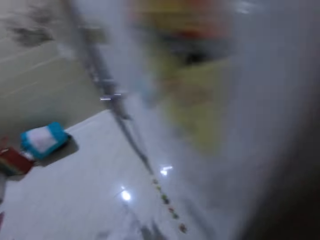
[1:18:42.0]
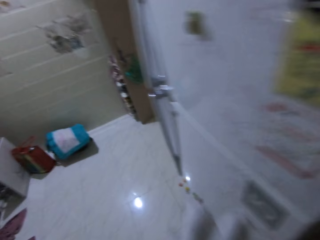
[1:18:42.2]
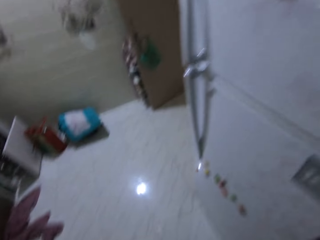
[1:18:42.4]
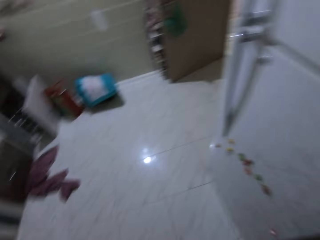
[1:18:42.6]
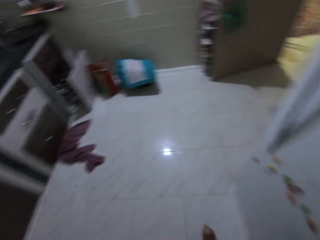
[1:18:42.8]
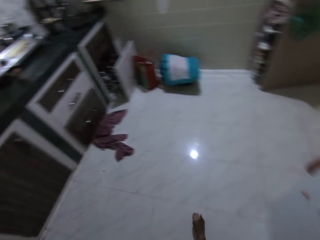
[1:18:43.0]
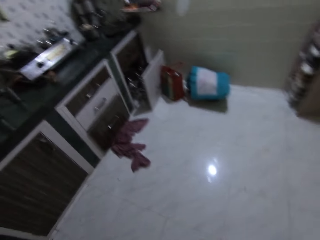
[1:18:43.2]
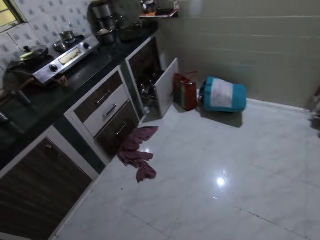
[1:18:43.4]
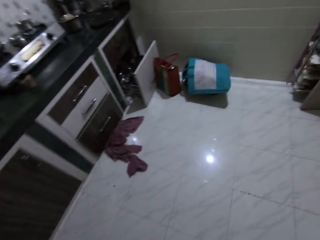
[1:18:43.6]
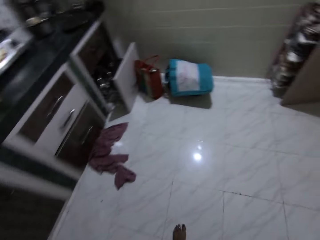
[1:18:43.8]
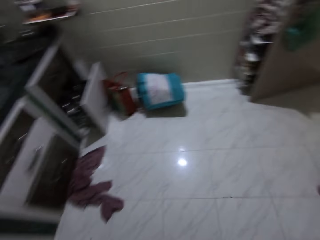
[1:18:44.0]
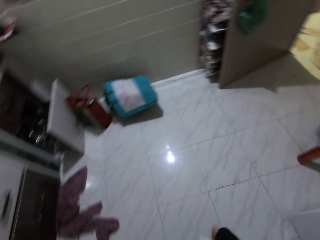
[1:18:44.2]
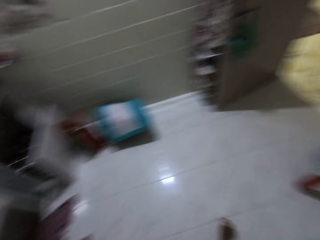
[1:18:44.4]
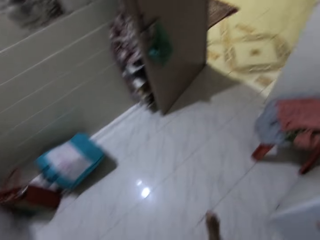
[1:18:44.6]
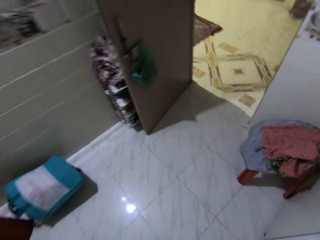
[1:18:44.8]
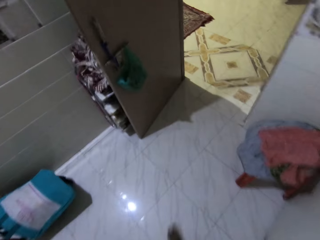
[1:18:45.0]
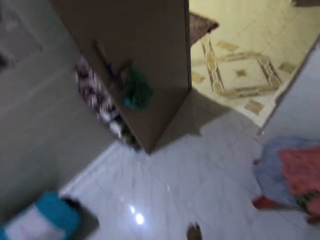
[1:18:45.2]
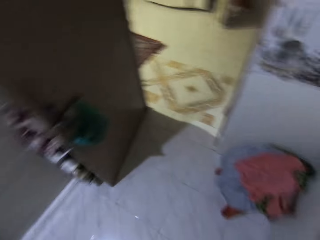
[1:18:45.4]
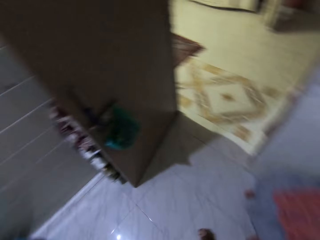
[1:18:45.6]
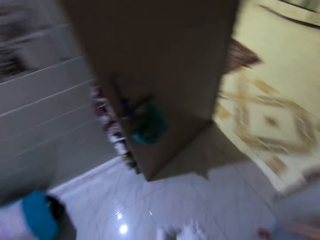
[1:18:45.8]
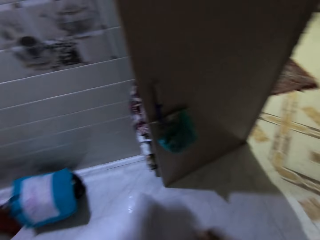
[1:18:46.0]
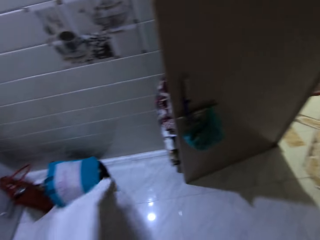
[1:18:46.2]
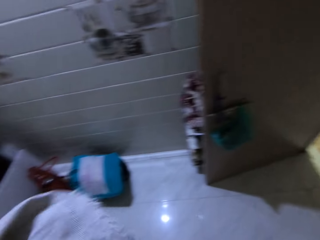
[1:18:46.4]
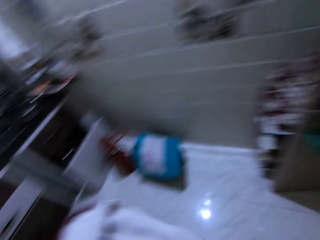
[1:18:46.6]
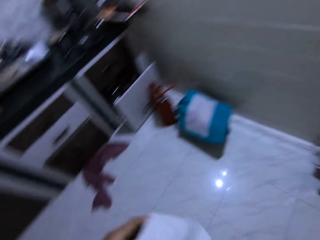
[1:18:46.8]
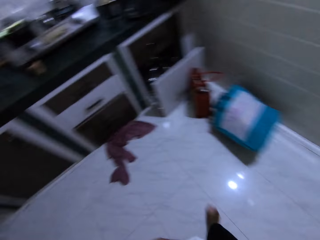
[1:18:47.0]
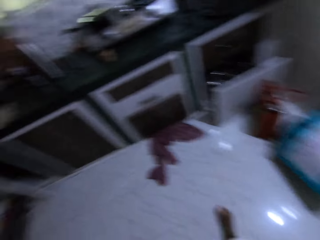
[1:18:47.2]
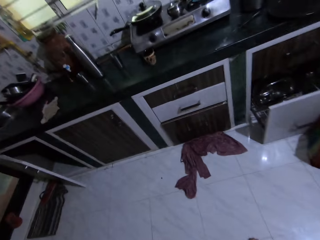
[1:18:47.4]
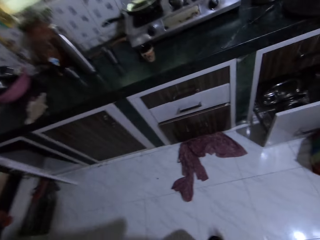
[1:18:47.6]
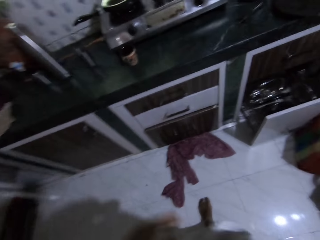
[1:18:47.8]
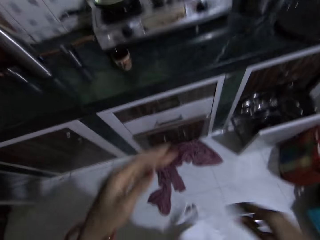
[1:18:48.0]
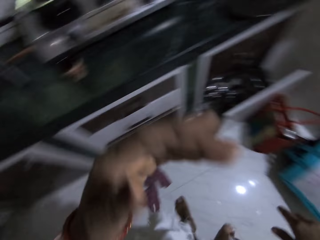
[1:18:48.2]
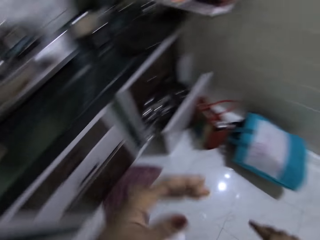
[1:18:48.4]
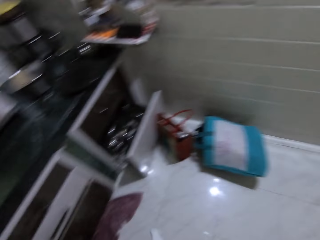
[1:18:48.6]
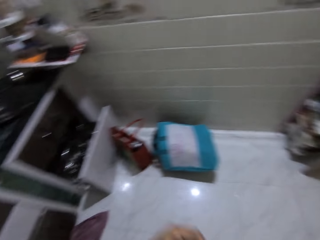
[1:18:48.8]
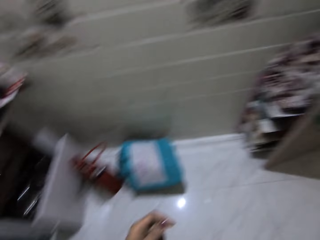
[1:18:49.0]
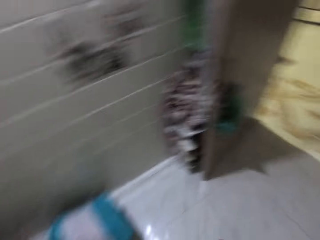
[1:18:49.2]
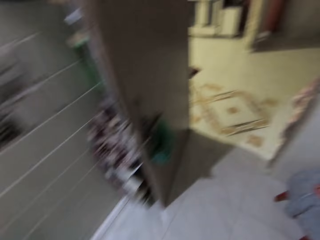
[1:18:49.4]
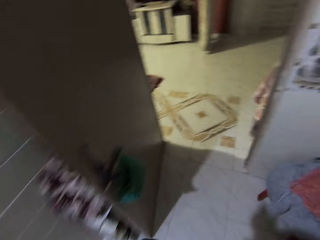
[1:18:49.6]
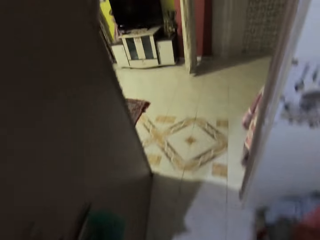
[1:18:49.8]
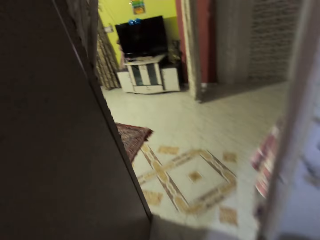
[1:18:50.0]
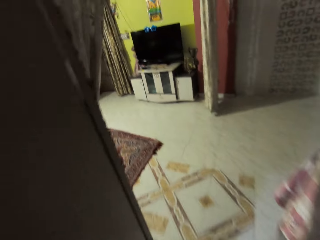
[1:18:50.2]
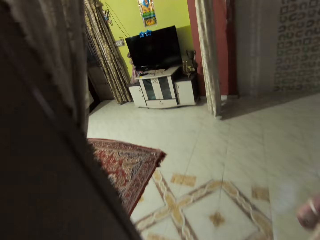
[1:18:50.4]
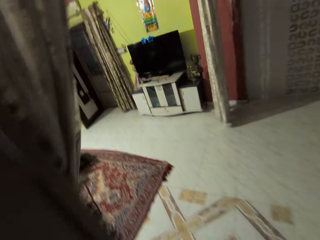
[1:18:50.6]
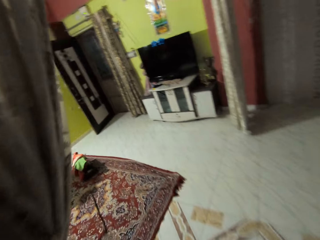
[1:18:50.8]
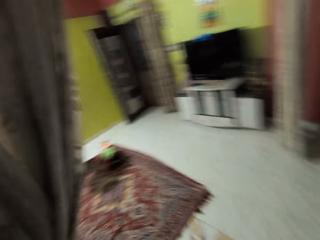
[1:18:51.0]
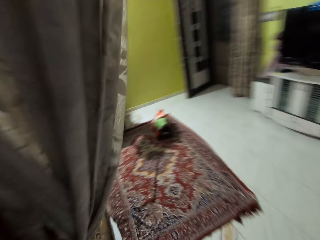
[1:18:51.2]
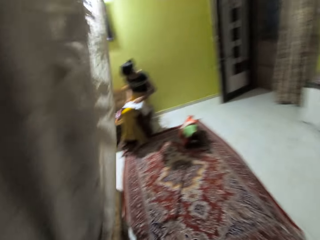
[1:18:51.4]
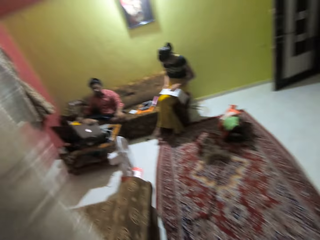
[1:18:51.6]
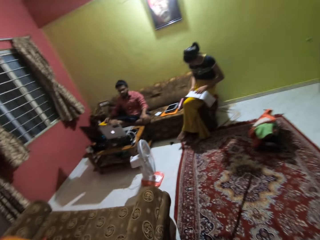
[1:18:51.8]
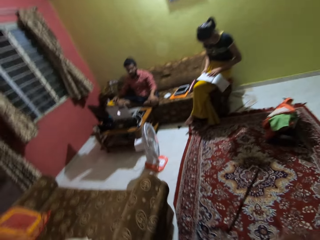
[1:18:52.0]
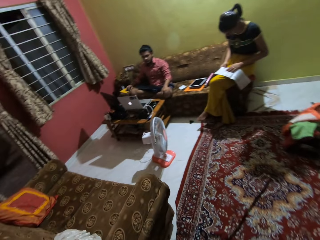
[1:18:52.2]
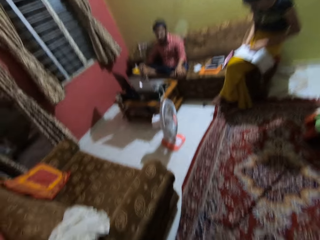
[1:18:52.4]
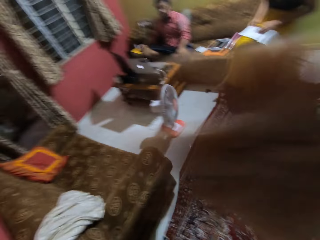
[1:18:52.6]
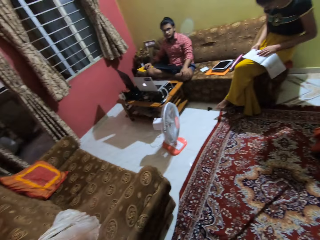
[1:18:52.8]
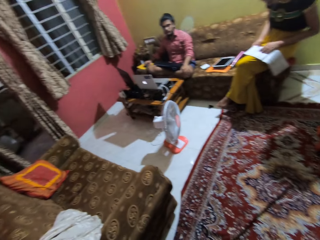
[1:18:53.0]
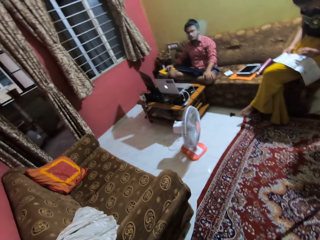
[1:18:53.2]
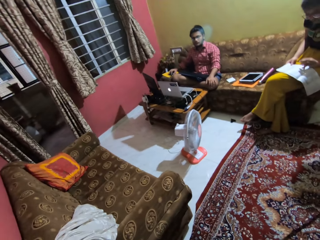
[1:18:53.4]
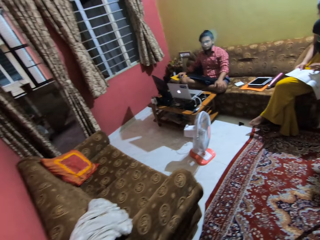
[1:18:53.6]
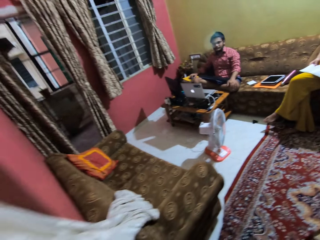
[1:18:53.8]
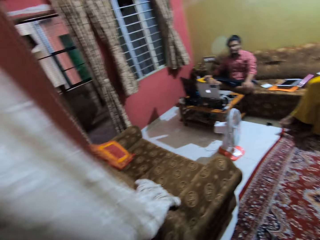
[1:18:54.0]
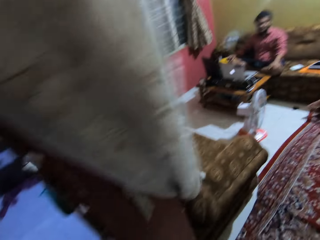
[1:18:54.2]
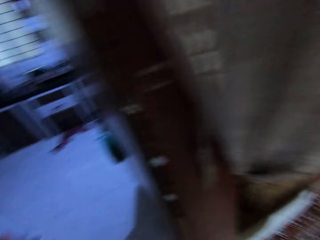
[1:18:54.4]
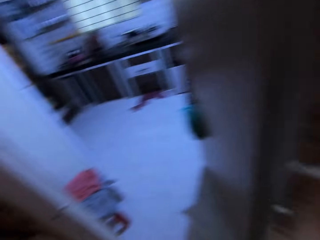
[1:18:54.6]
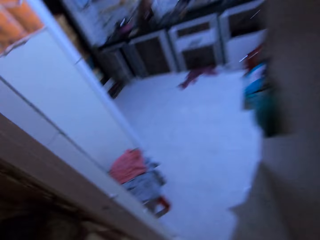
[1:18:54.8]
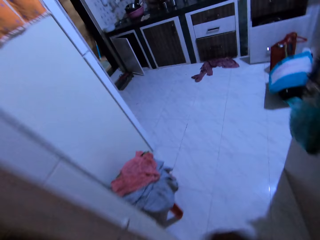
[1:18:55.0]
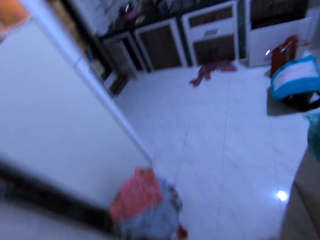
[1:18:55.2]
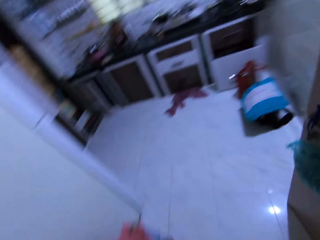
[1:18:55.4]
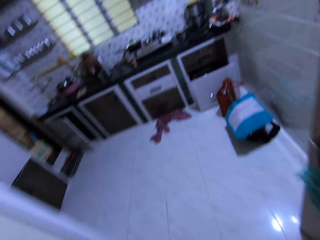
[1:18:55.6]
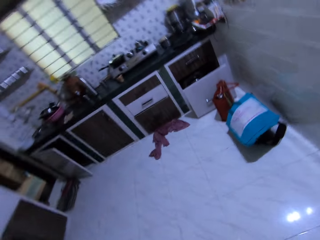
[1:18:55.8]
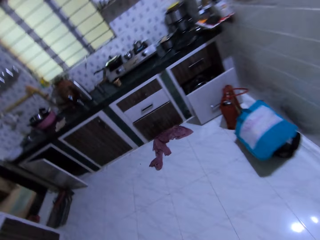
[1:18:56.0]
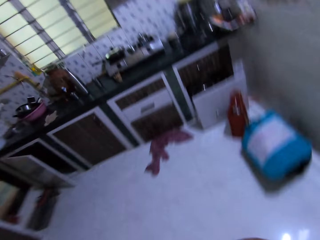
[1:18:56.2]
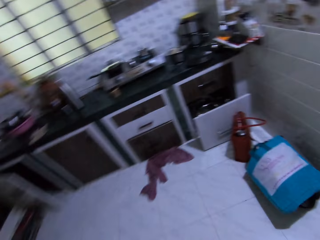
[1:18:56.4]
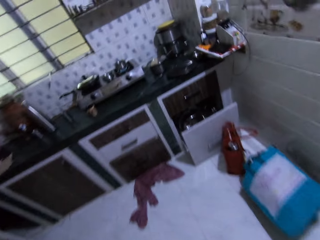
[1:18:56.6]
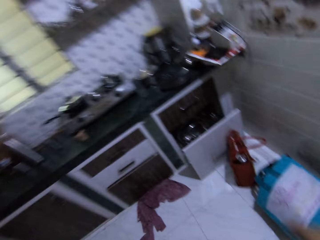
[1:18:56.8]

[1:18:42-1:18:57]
The camera wearer throws the bowl in a container. They clean both hands with the towel. They converse with a man and a woman in a room in the apartment. They walk around the kitchen. They walk in the house. They talk to a person. They walk to the kitchen.

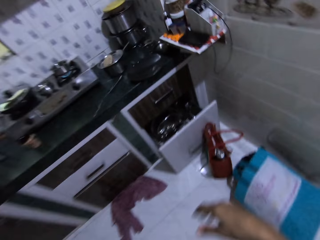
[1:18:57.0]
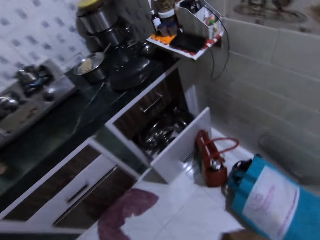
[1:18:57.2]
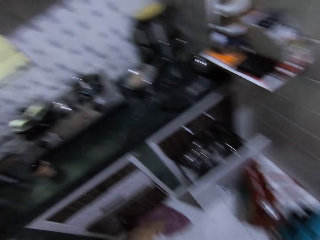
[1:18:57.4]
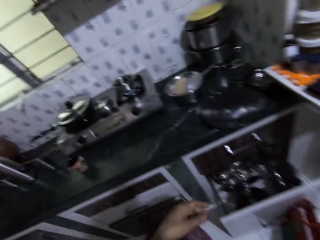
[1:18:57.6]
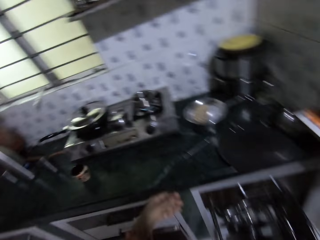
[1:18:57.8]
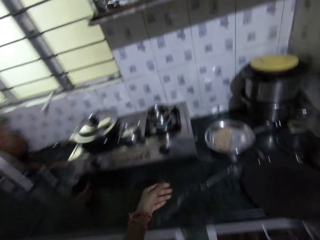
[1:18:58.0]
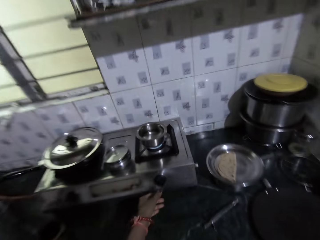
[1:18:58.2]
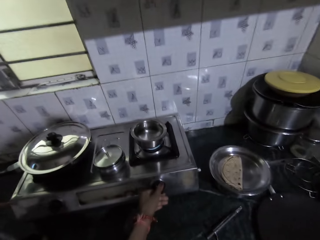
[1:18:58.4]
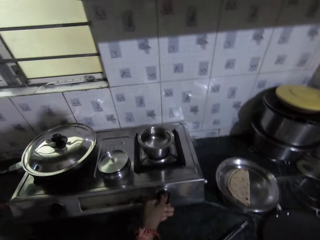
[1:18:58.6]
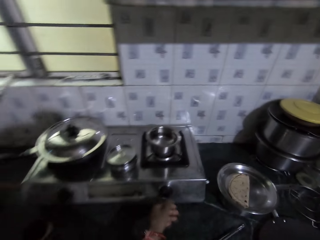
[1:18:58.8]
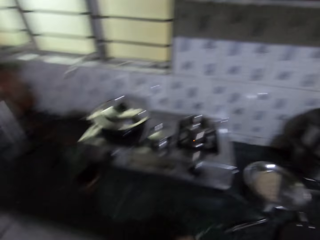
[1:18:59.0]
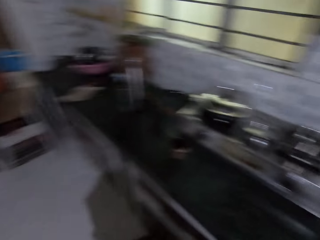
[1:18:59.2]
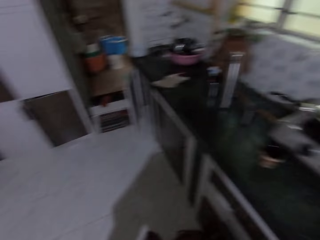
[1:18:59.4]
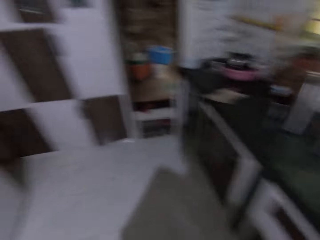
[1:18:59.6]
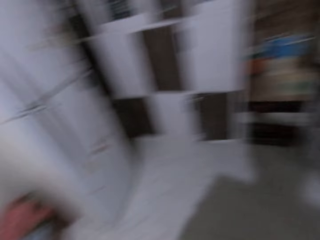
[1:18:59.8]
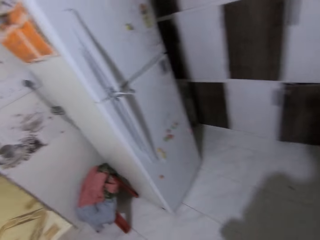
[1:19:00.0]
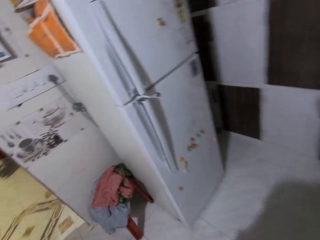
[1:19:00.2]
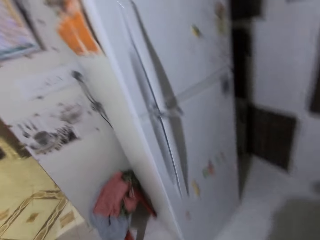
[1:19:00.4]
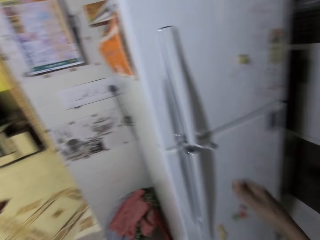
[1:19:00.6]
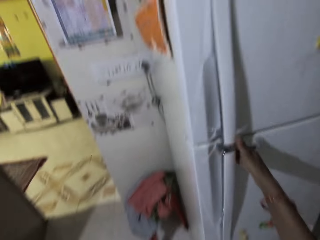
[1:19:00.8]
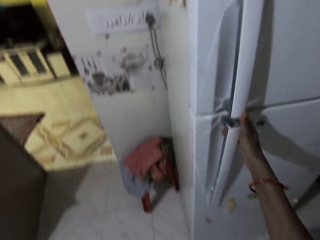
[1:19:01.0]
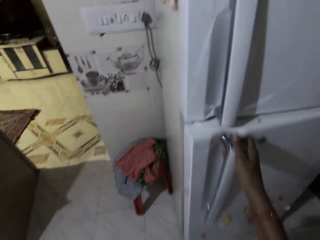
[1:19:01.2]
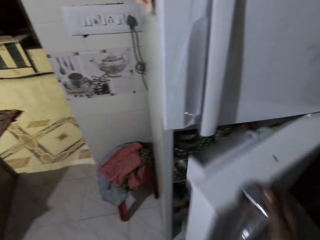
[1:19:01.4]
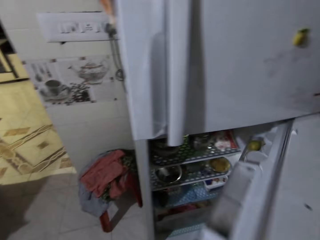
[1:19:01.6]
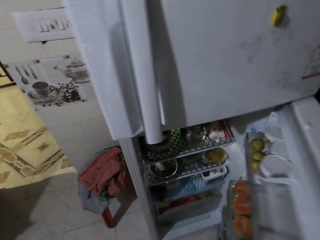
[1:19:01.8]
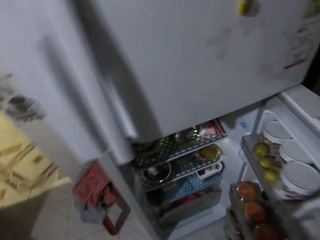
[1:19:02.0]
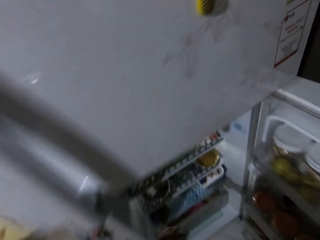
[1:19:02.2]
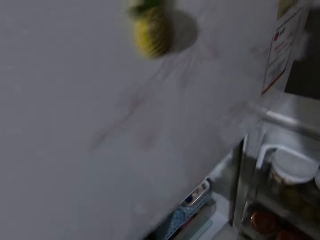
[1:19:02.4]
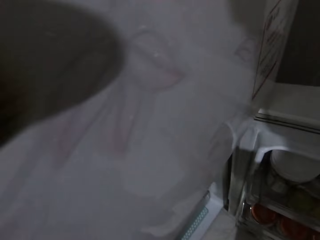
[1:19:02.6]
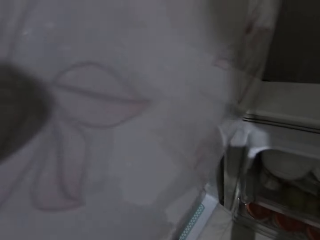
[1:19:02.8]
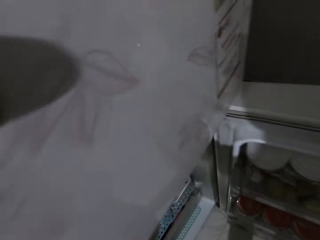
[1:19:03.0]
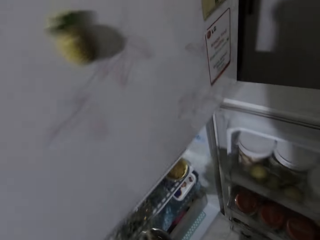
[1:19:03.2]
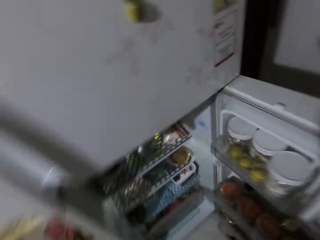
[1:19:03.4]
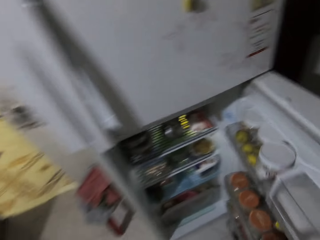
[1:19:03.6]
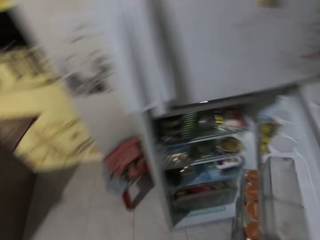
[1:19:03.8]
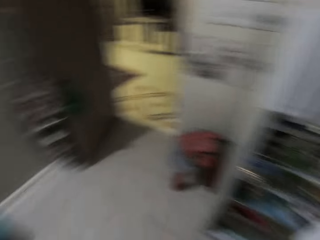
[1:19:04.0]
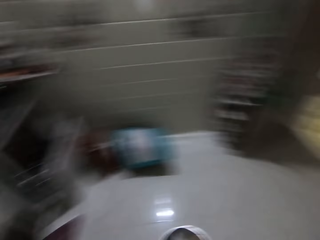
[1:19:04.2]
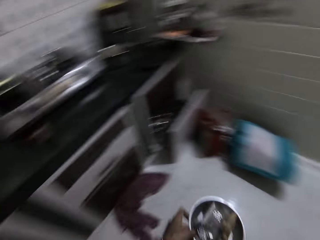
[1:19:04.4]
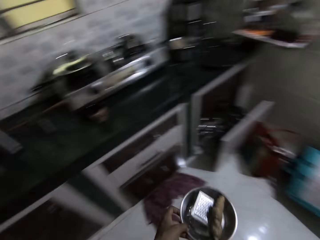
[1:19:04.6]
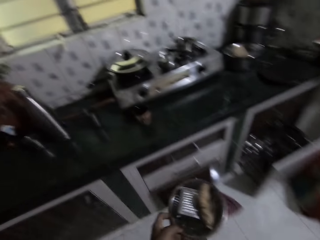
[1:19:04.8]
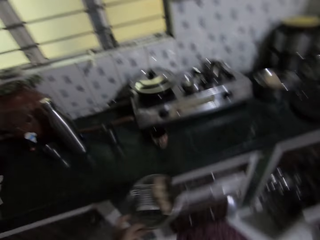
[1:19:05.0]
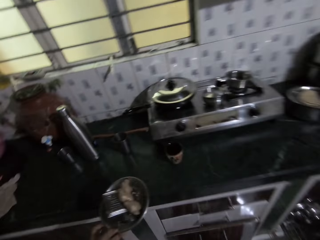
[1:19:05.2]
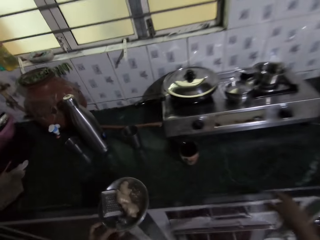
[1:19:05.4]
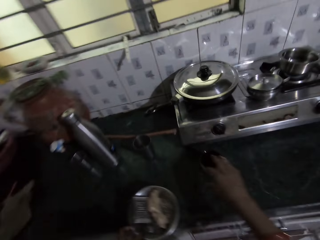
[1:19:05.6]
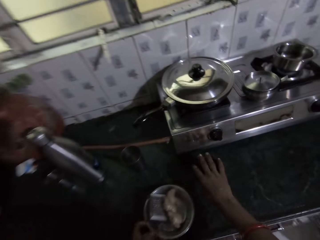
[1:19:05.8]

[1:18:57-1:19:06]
The camera wearer turns a knob on a gas cooker with her left hand. She walks in the kitchen. She opens the refrigerator with her right hand. She picks up a bowl of ginger. She closes the refrigerator with her right hand. She places the bowl on the table with her left hand.
